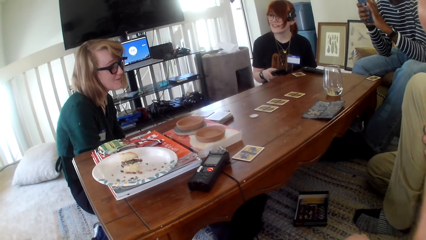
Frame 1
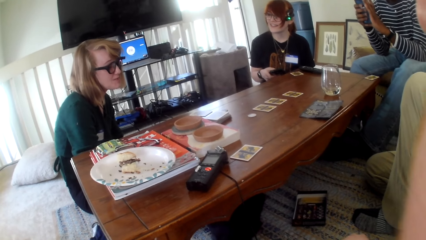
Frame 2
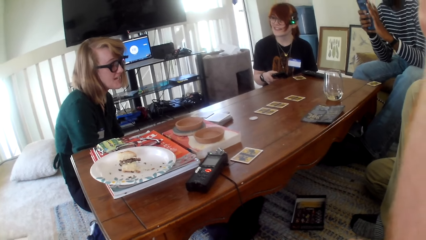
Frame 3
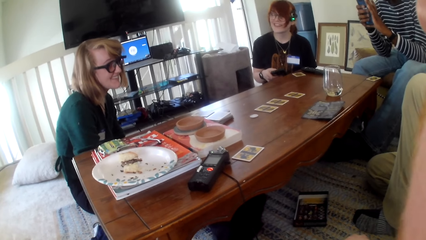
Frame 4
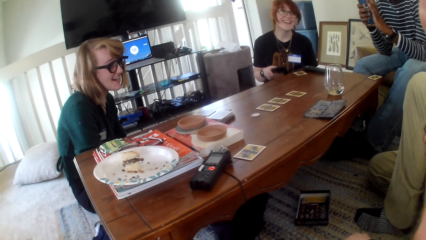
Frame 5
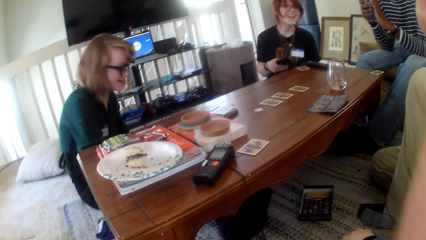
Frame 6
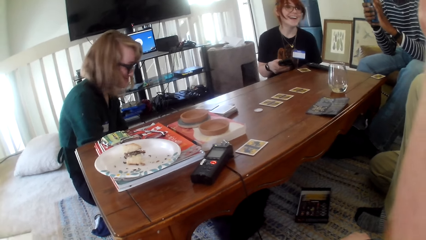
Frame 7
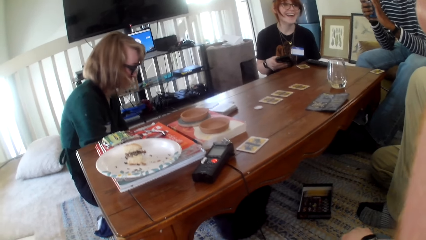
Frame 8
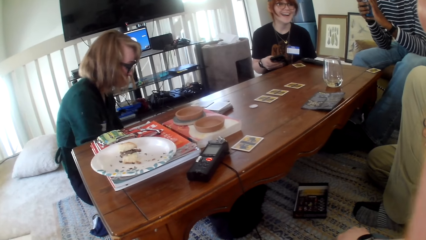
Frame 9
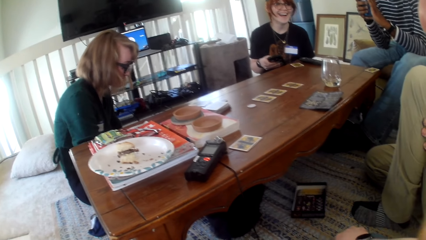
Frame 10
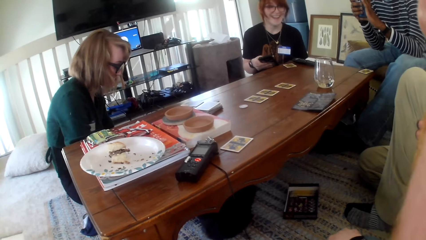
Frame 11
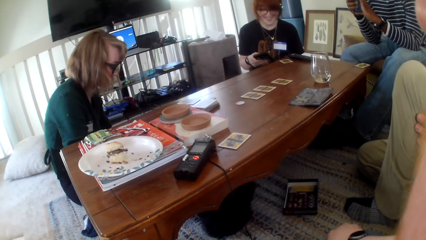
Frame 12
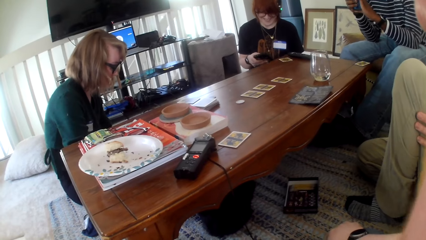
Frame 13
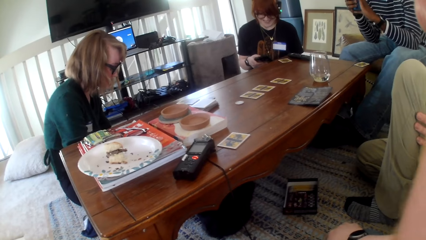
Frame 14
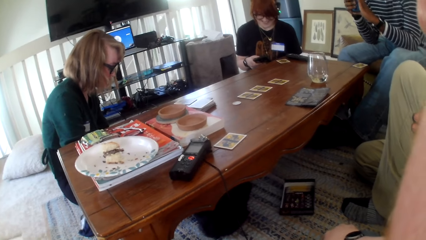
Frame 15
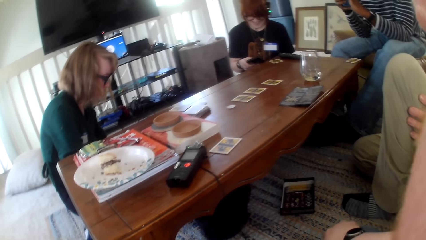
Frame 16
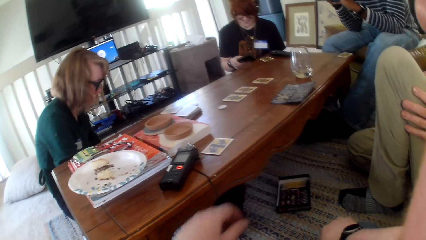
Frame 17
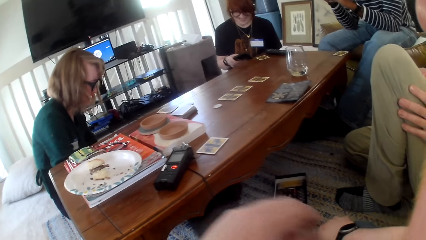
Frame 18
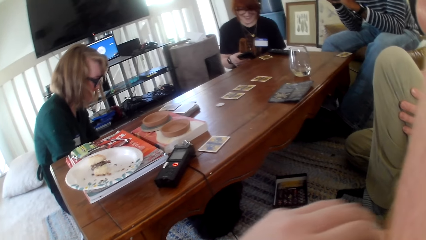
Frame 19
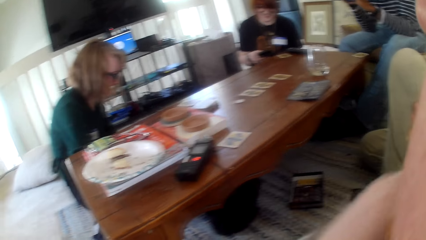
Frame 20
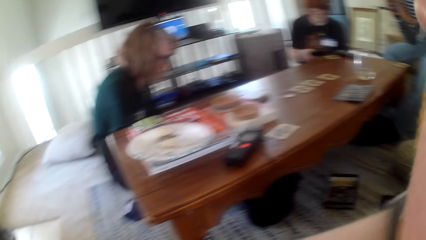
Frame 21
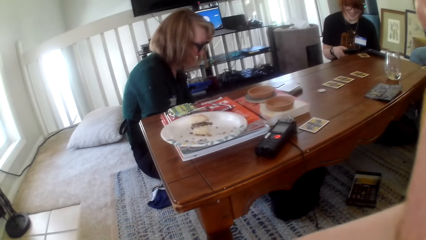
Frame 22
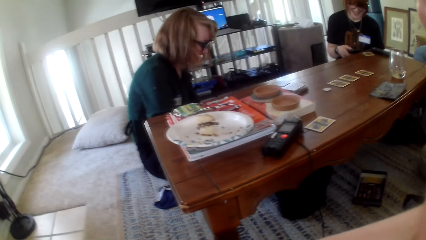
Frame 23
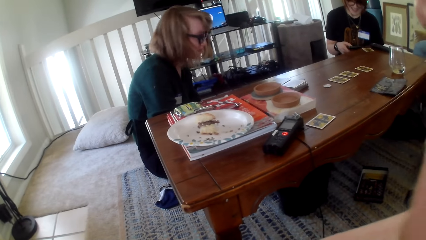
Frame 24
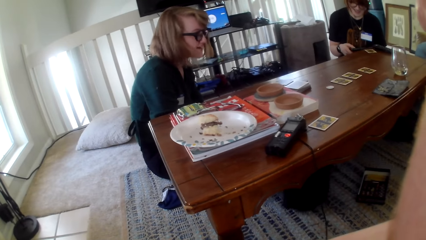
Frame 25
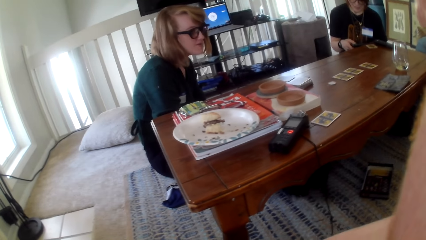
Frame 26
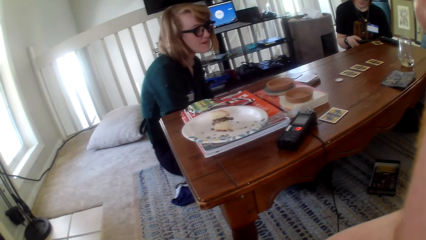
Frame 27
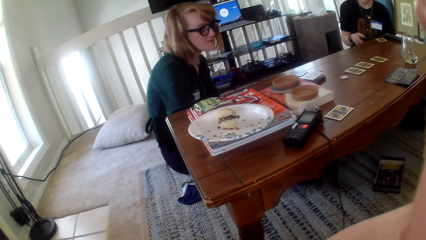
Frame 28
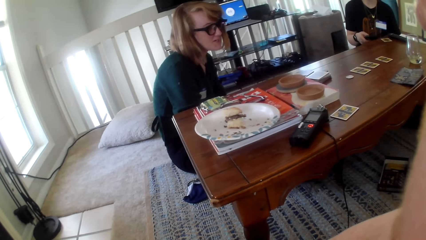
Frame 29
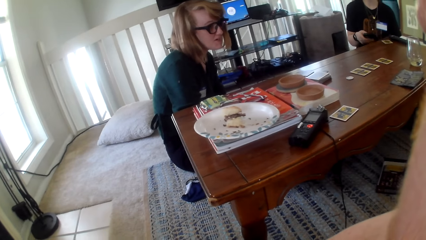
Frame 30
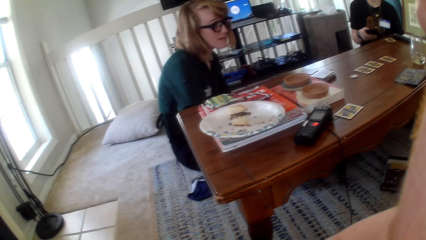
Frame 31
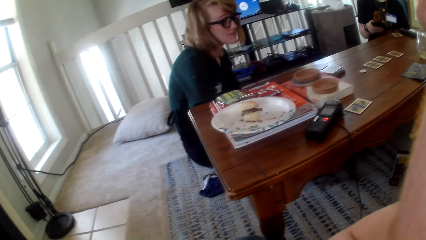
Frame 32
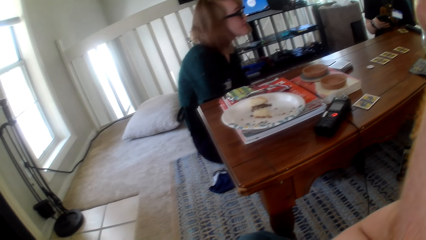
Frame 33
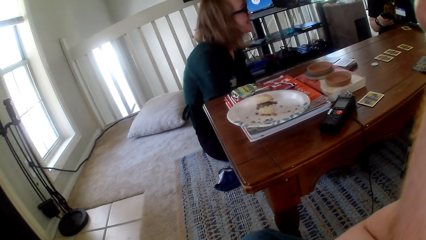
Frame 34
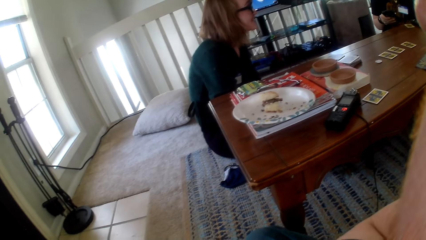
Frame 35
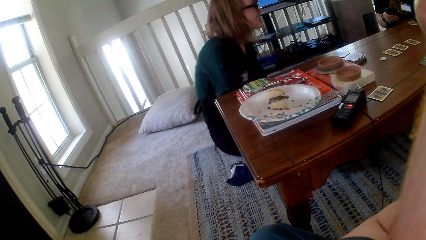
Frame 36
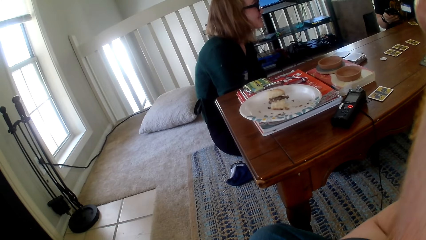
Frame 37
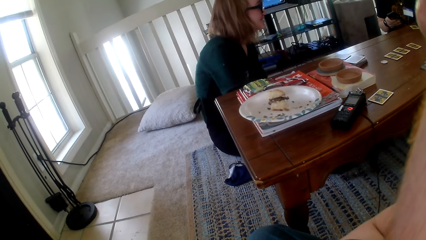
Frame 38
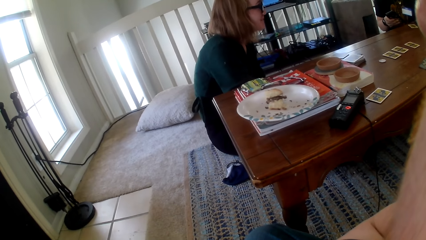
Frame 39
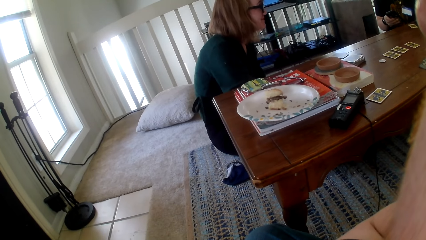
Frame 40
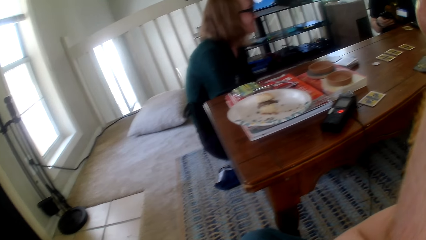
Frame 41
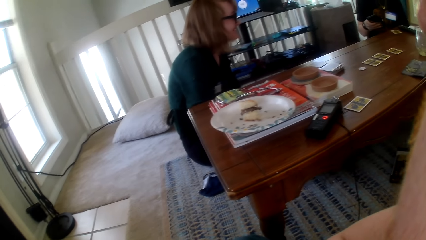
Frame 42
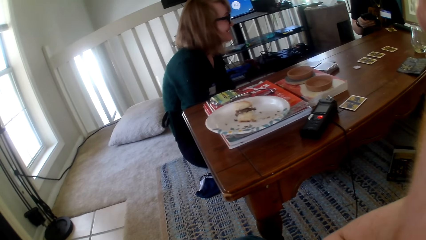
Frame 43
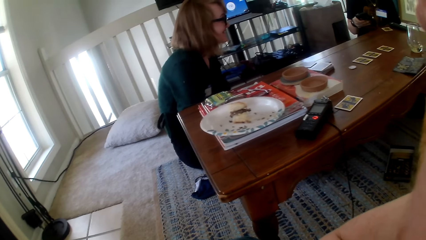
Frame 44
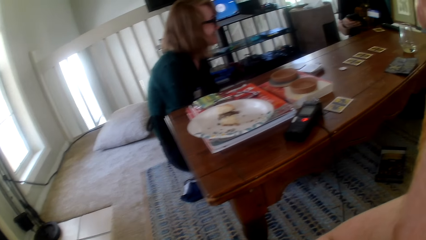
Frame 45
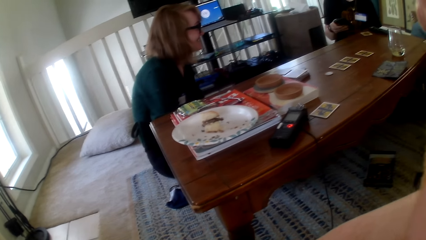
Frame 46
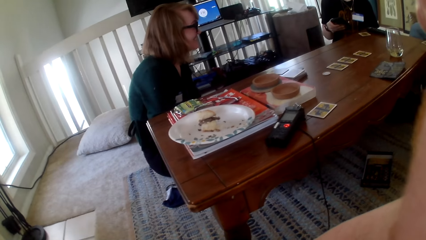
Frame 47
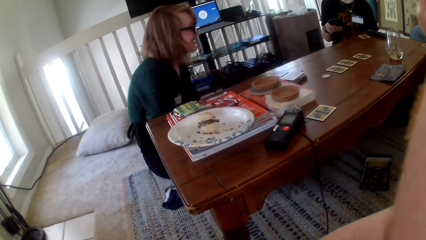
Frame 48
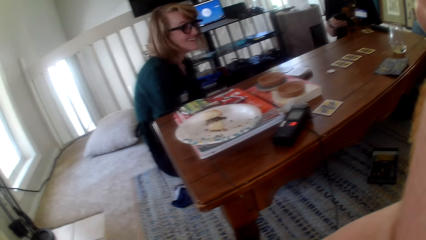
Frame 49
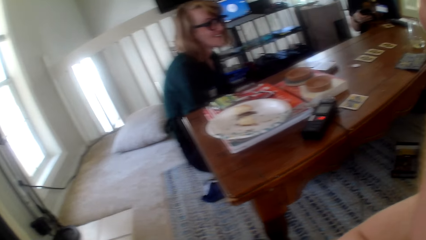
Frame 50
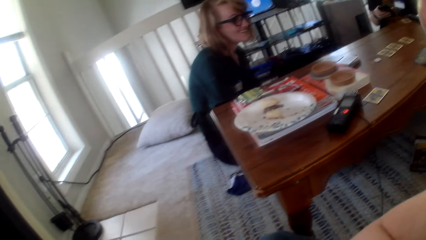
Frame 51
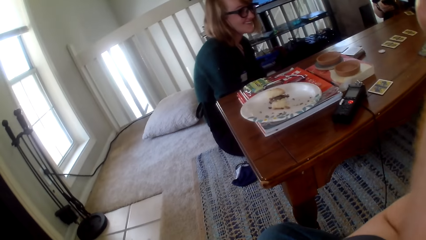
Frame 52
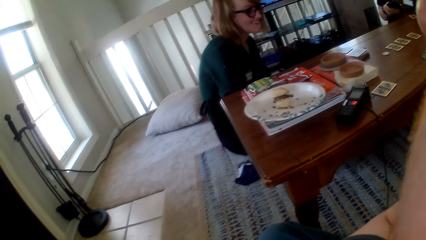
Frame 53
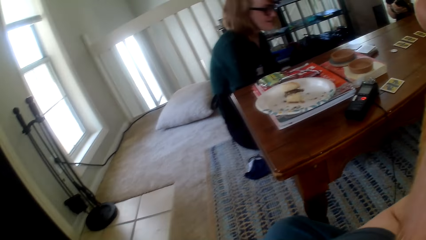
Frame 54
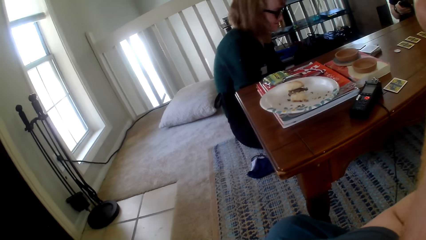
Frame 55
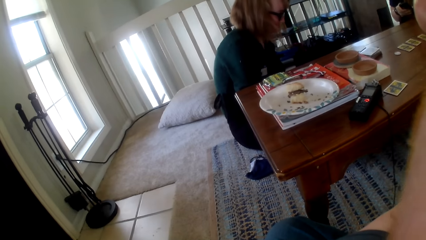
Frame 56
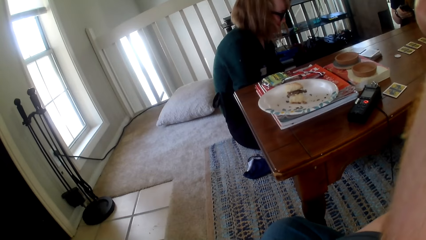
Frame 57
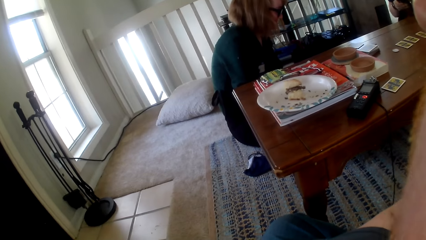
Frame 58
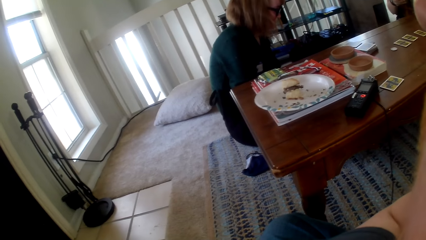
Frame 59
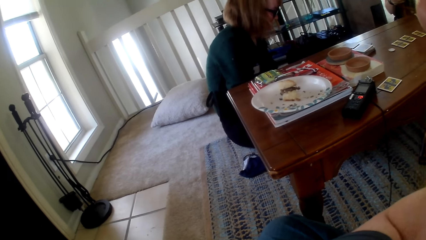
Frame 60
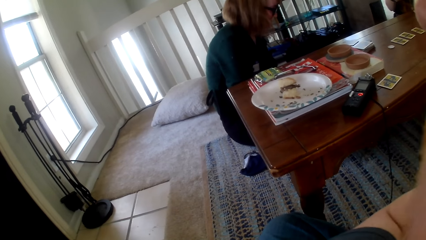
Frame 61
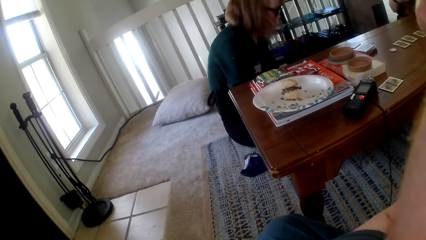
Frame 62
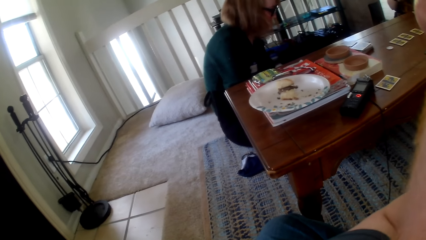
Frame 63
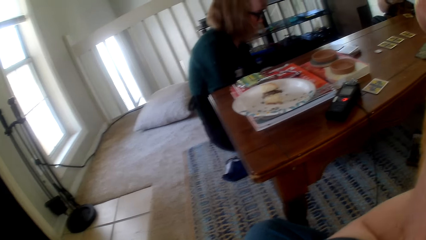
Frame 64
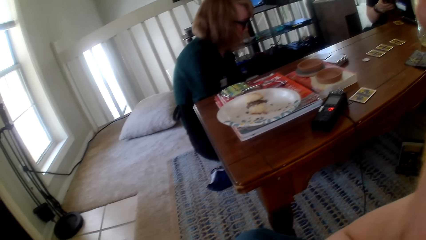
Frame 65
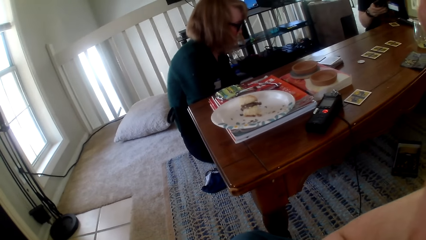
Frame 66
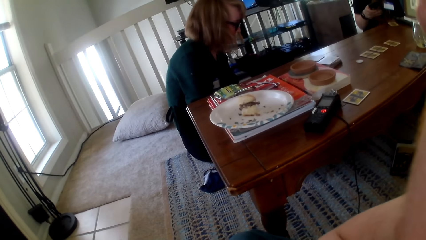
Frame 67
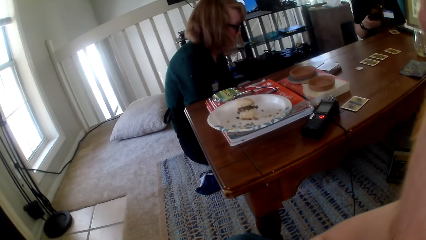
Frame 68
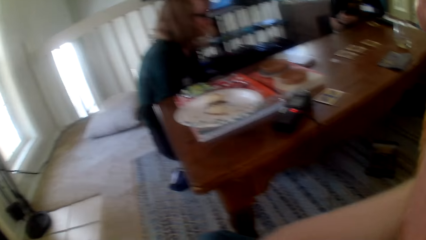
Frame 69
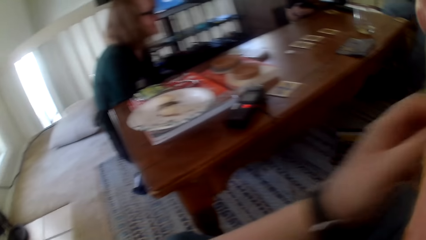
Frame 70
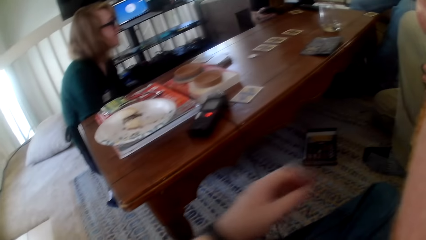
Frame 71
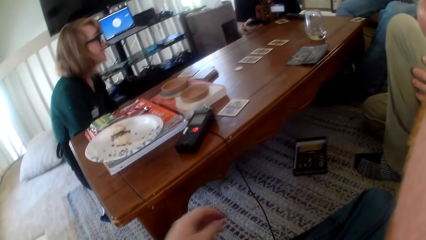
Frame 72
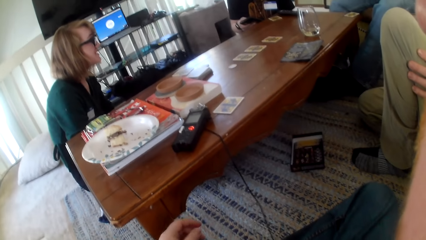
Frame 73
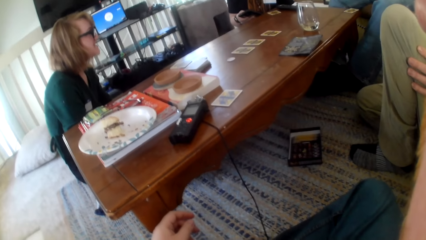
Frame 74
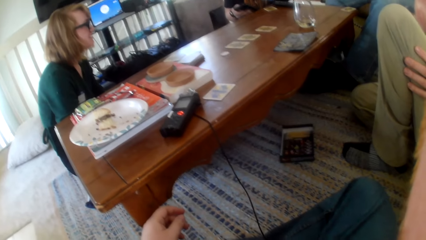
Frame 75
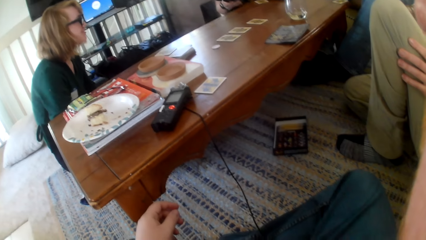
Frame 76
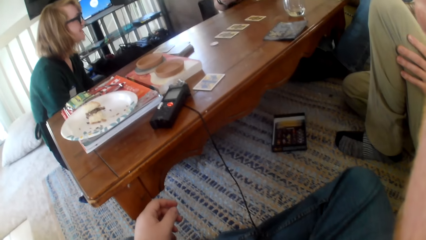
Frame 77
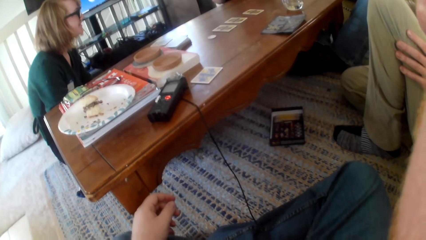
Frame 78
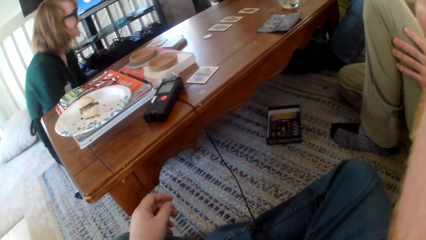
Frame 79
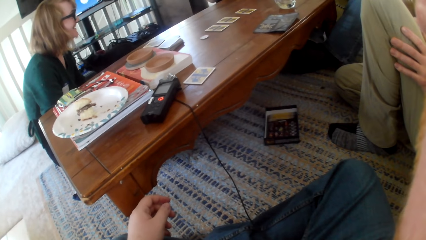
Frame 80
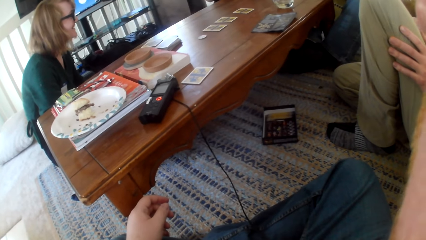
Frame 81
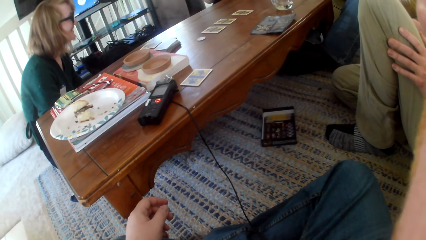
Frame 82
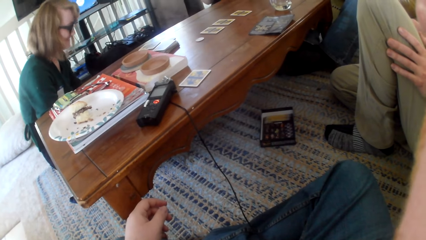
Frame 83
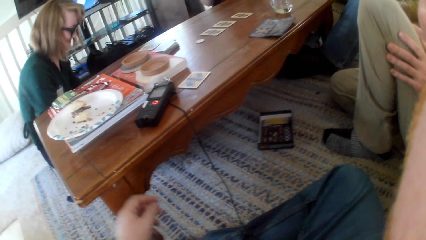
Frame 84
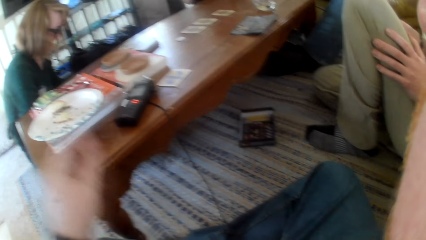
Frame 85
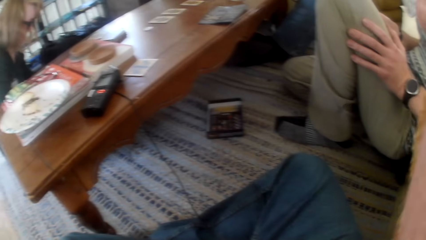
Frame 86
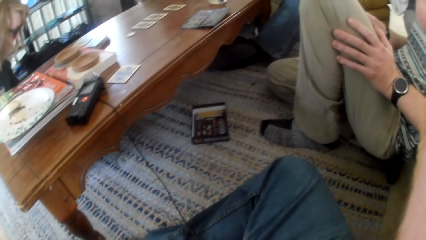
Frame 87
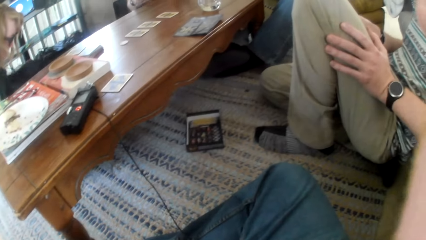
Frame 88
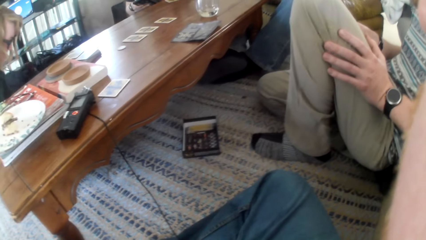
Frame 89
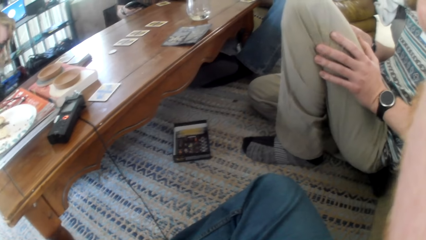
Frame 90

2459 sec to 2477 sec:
A woman talks. The camera wearer talks. Another woman talks. A person stares at the phone. The camera wearer talks. The other woman talks. The first woman talks. The other woman talks. The camera wearer talks. The other woman talks. The first woman talks. The camera wearer moves a hand.
